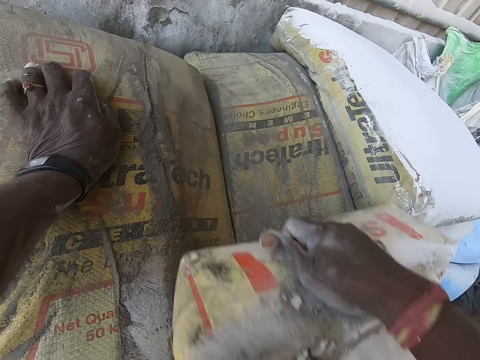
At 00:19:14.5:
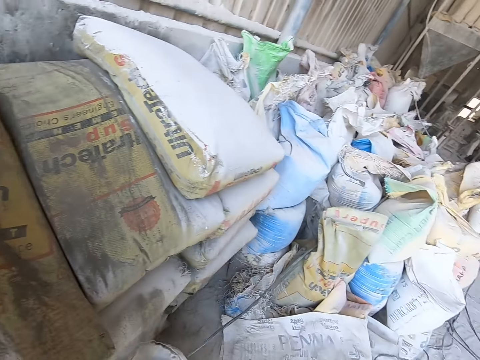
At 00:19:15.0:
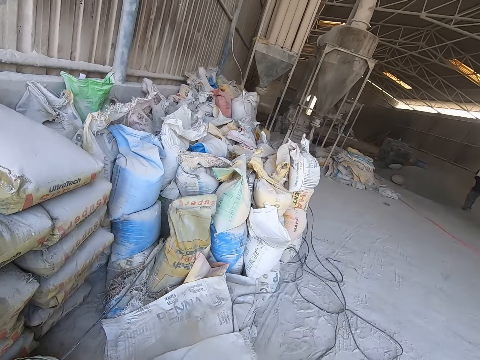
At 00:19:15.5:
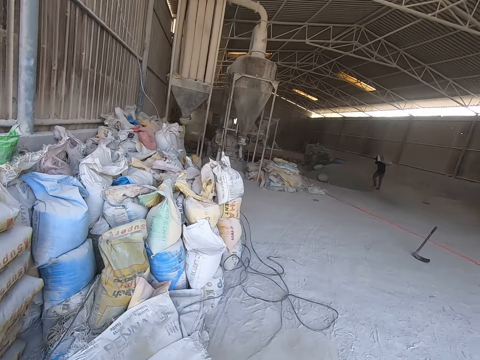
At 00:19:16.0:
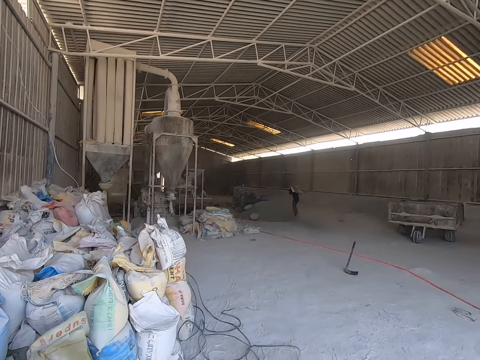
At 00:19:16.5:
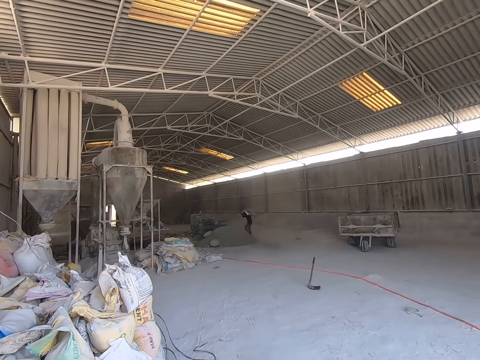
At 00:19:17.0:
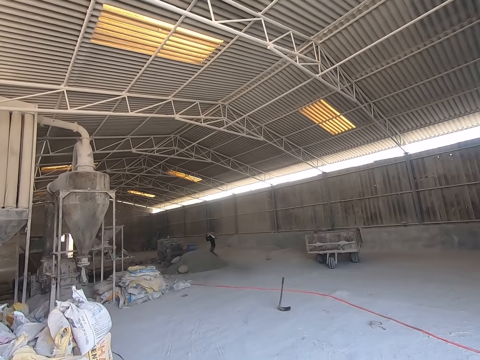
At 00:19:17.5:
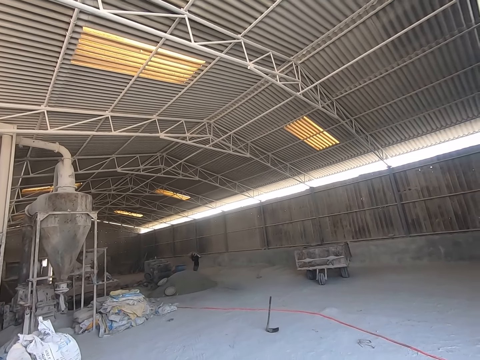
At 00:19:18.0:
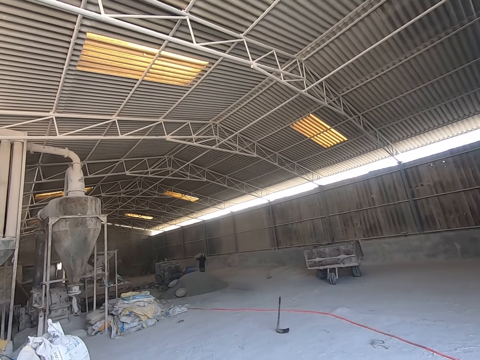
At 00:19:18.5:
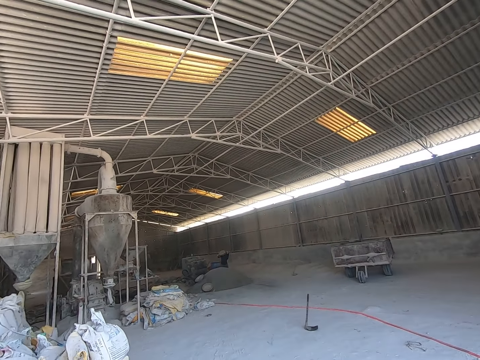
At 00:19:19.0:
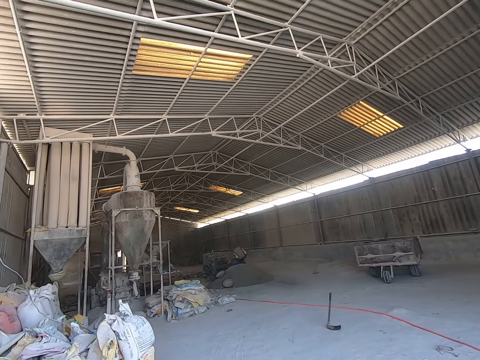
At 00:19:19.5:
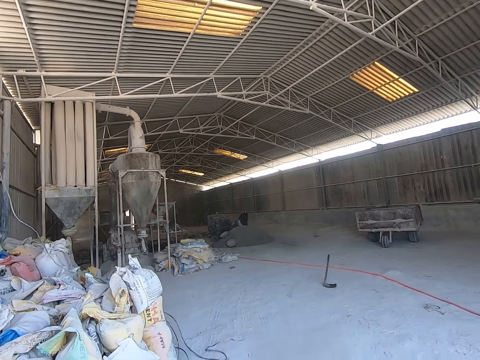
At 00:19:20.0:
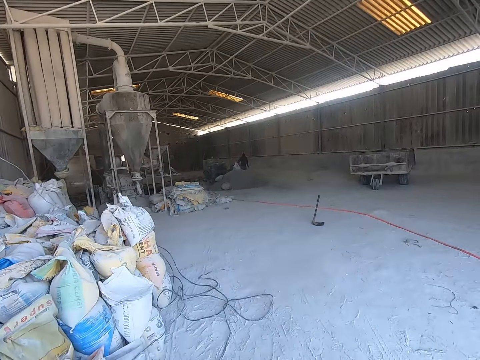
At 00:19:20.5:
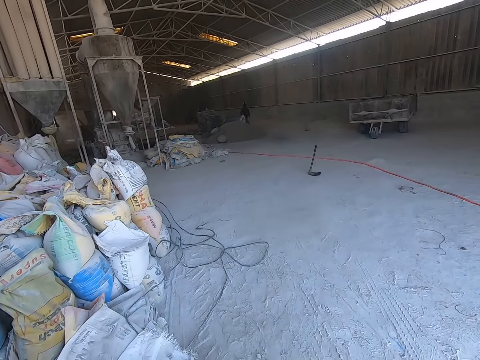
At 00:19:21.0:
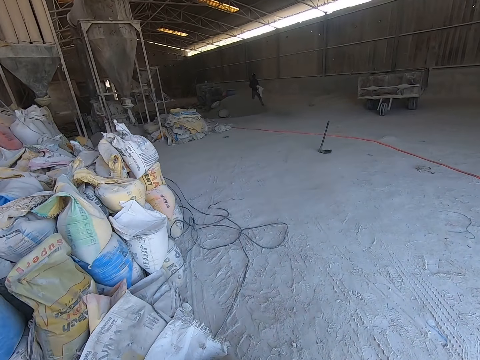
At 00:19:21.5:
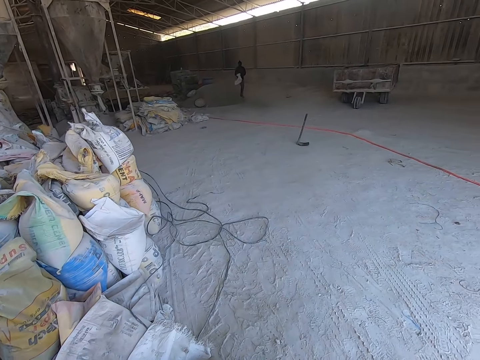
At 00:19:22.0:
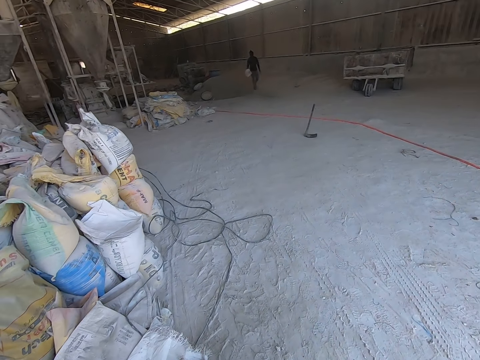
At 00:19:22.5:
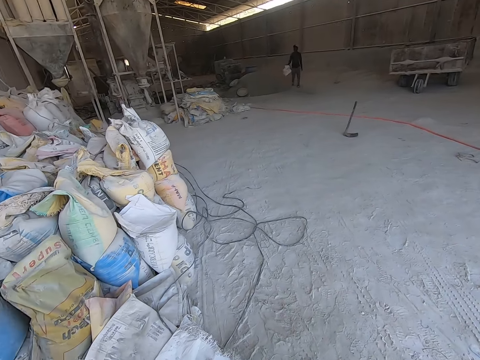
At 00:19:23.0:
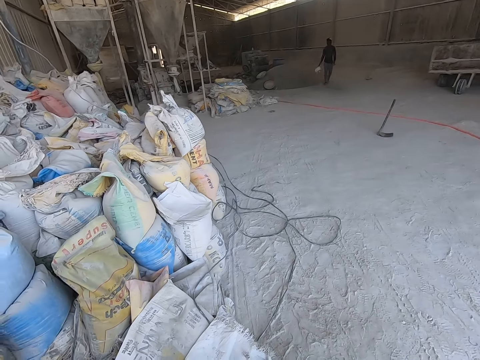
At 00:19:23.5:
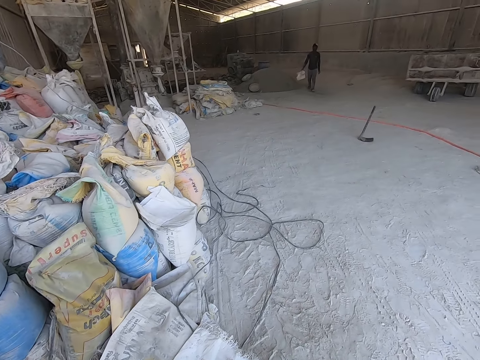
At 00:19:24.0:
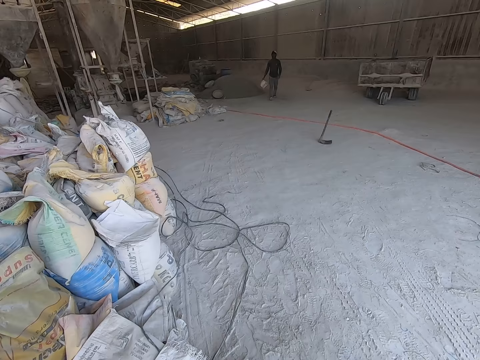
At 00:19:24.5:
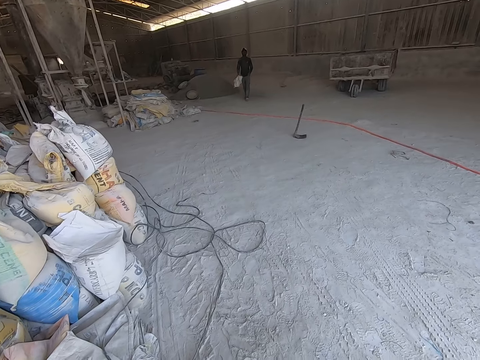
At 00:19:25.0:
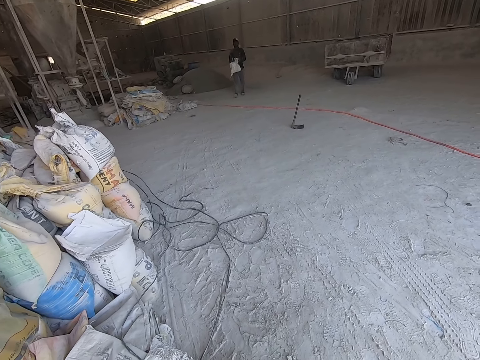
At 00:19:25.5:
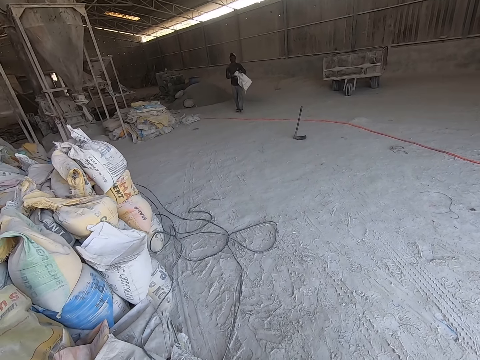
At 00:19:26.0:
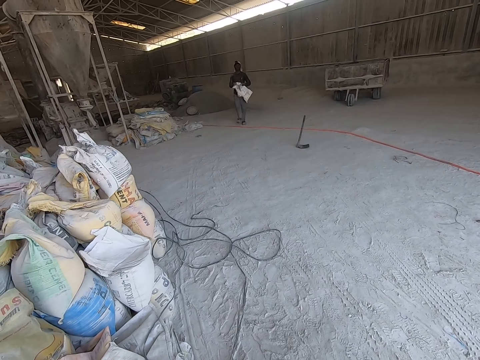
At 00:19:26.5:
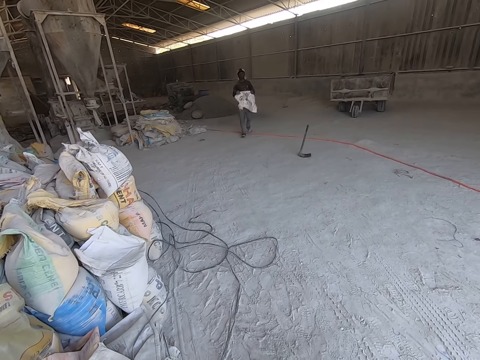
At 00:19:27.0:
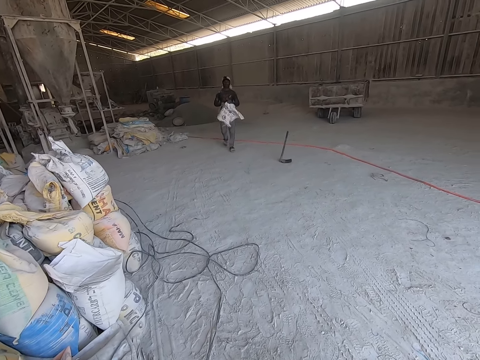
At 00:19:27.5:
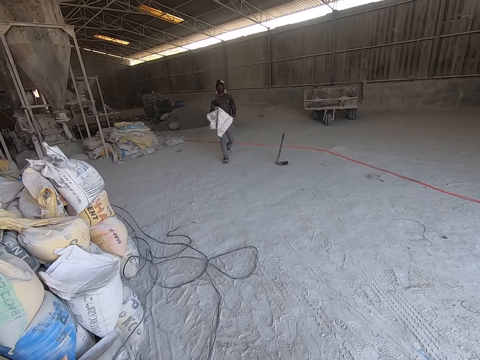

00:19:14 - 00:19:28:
The man walks towards the heap of cement sacks. The man holds the empty sack with his right hand. The man holds the empty sack with both hands.

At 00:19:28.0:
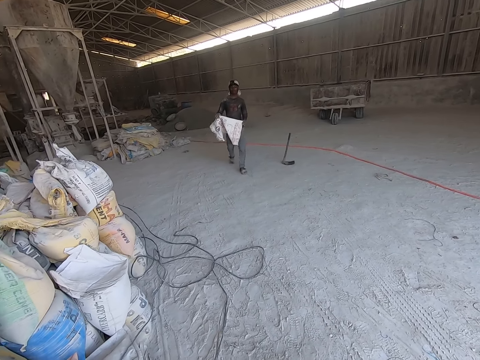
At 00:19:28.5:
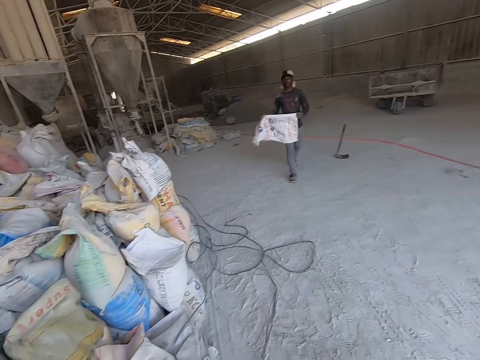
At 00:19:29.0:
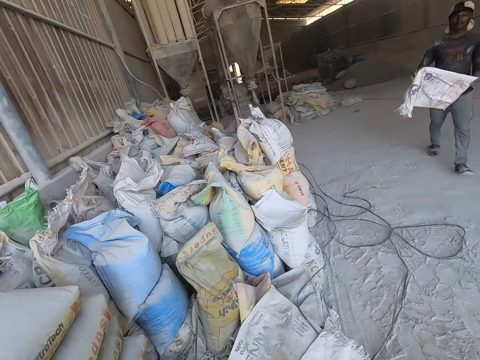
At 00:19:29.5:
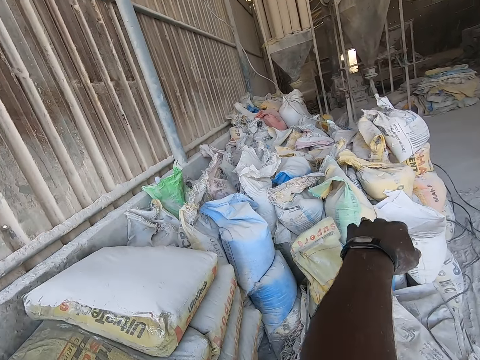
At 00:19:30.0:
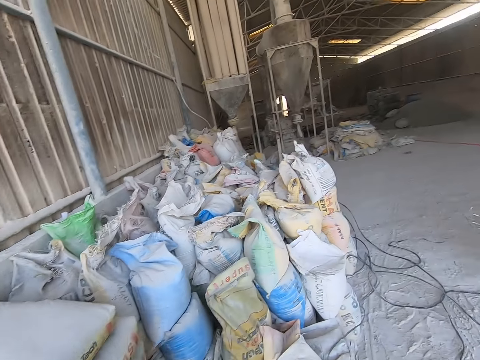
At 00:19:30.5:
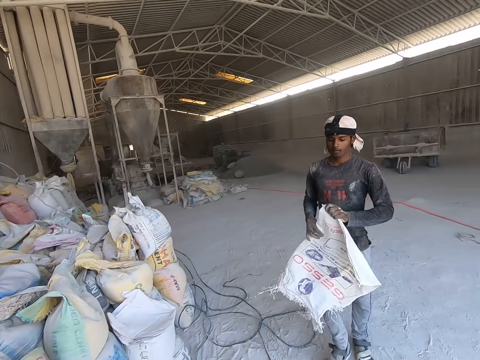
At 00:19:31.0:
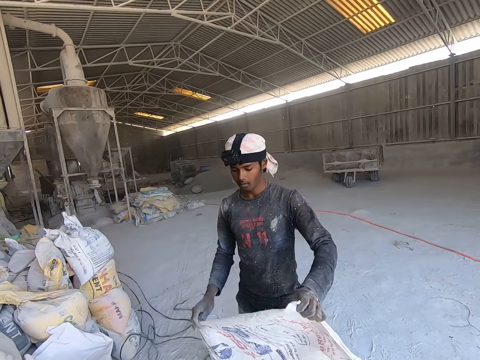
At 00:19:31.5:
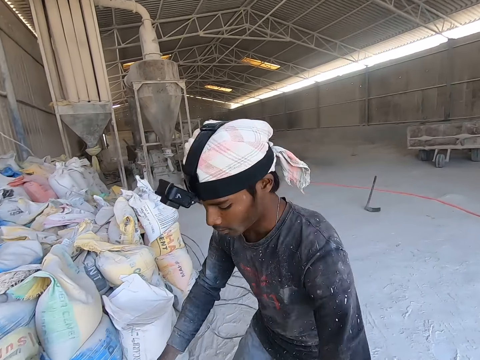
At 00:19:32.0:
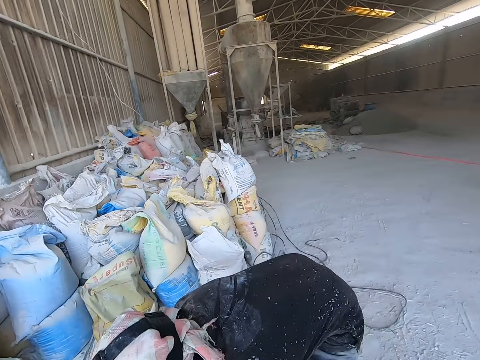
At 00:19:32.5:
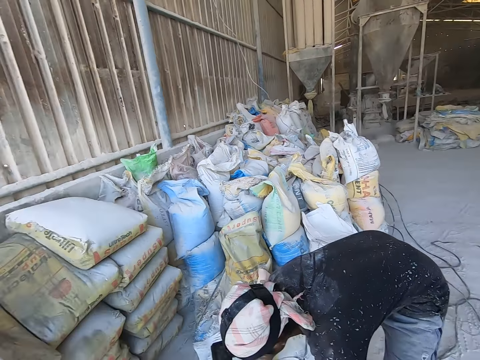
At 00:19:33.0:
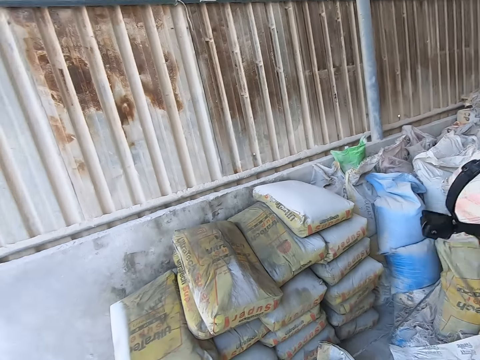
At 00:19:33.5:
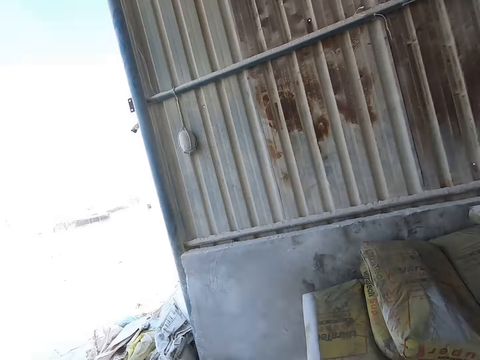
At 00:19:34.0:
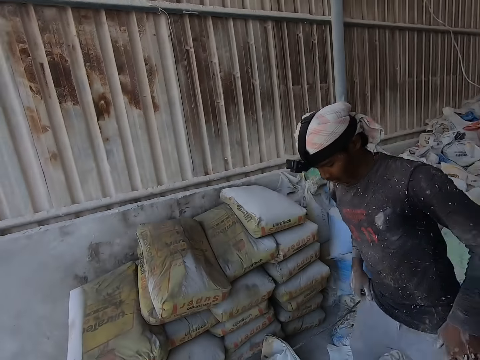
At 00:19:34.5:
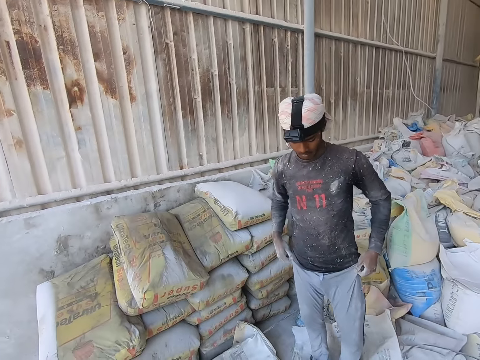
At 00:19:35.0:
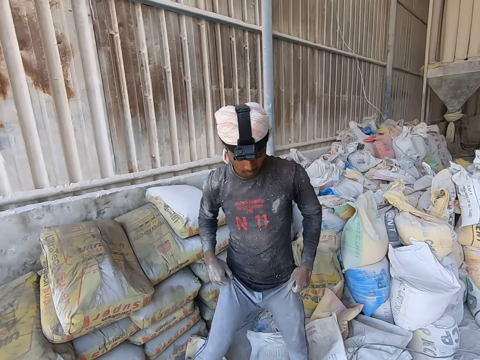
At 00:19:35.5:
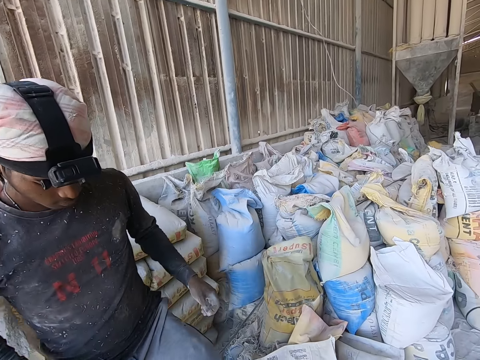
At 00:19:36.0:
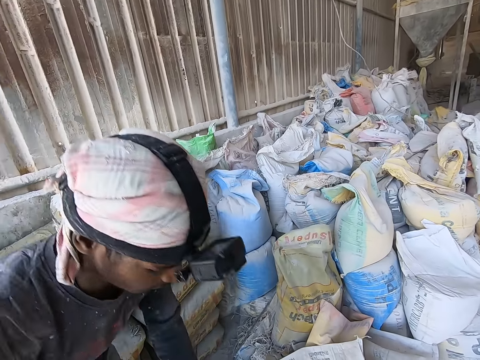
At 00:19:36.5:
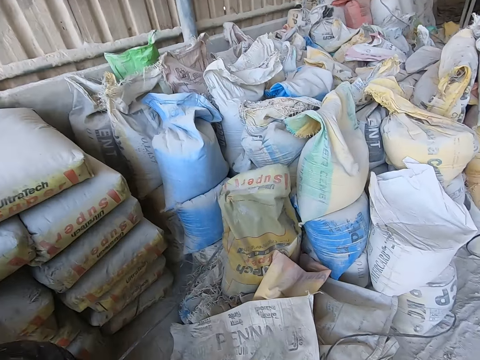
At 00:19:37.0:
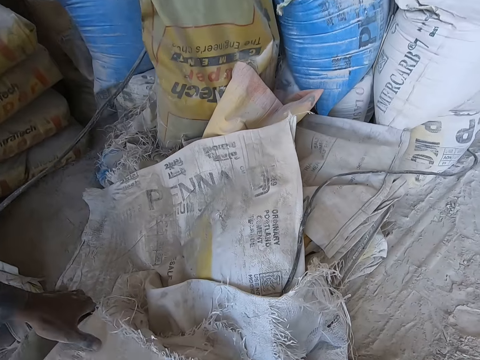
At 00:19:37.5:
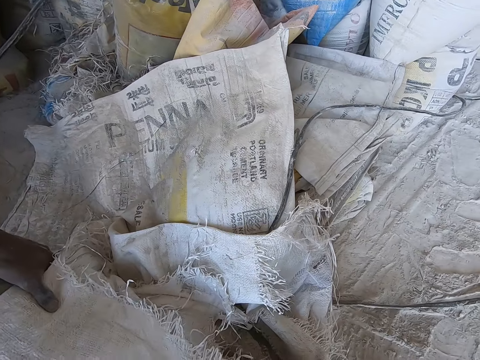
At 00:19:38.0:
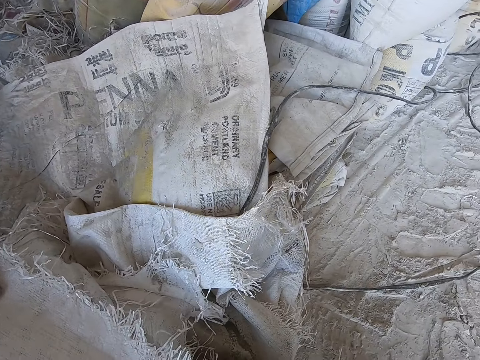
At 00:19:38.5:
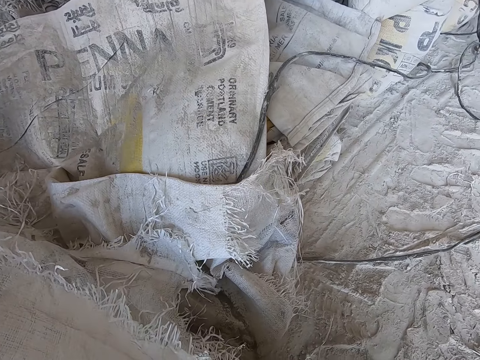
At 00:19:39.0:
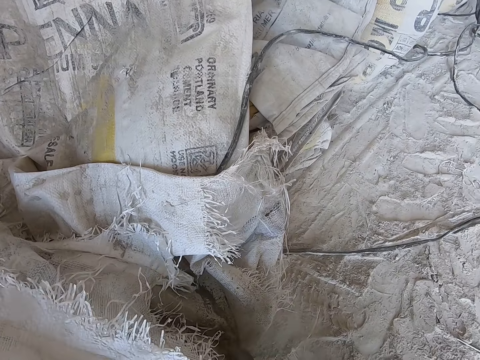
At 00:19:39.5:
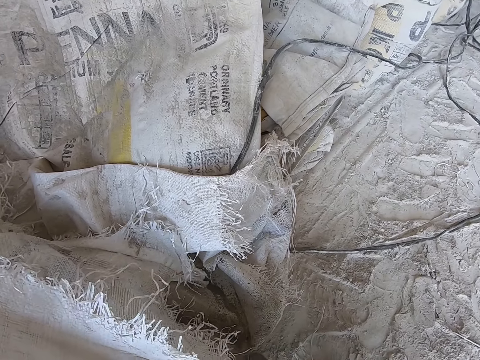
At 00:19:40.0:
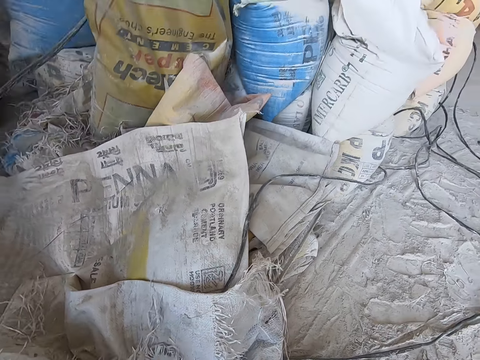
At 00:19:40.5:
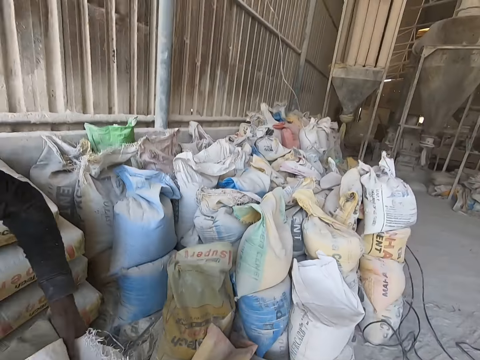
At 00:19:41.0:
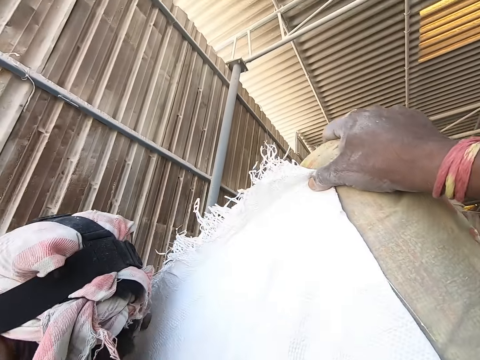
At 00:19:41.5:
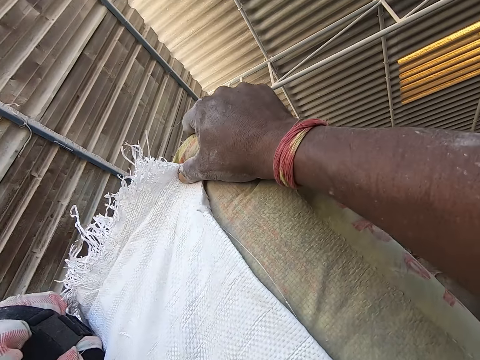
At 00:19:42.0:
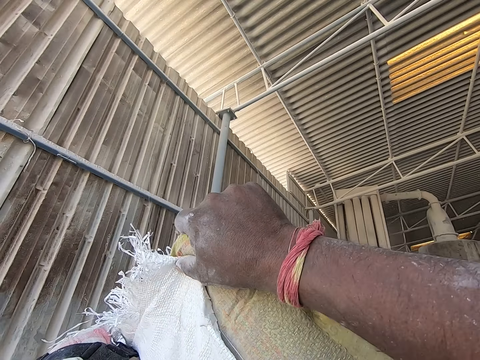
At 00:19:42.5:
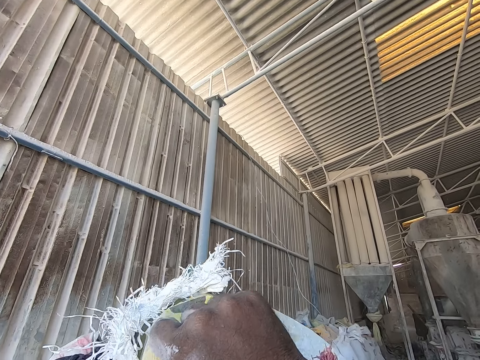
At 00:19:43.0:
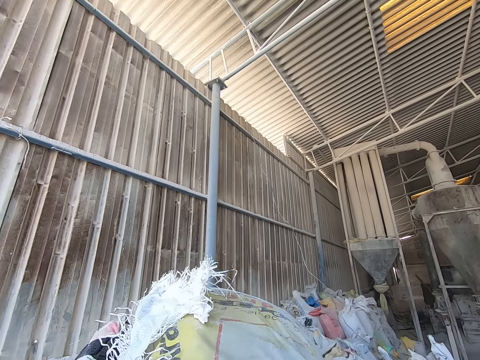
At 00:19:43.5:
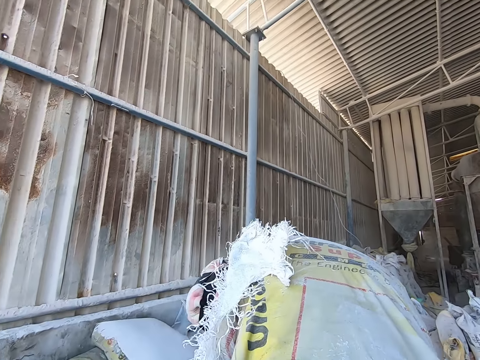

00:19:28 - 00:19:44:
The camera wearer interacts with the man beside the heap of cement sacks. They lift the cement sack from the ground alongside the man with both hands. They put the cement on the back of the man. They help the man with the sack to his shoulders with both hands.
